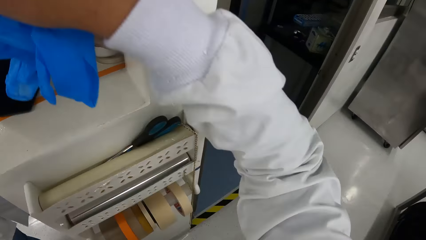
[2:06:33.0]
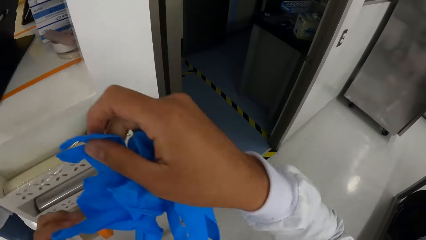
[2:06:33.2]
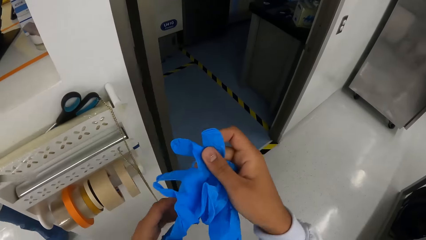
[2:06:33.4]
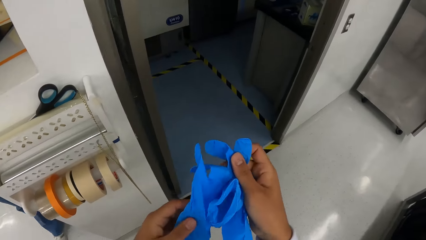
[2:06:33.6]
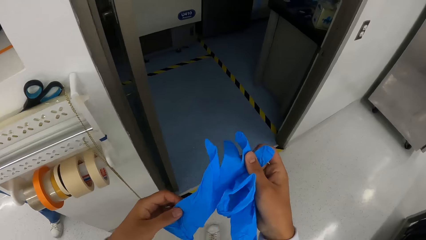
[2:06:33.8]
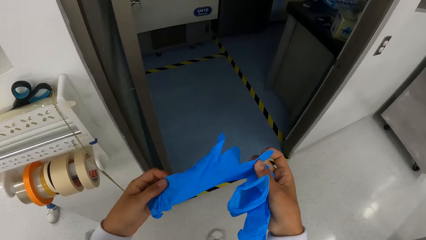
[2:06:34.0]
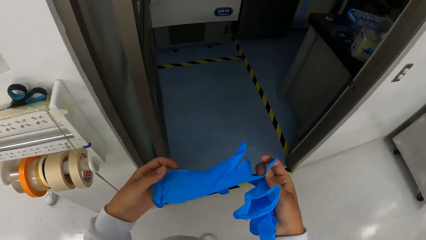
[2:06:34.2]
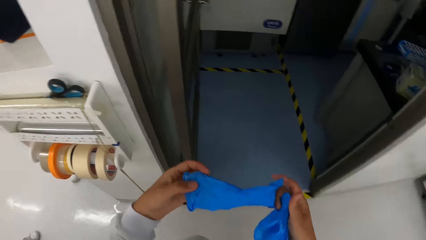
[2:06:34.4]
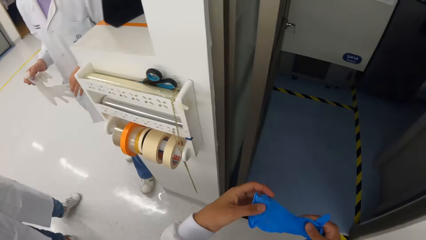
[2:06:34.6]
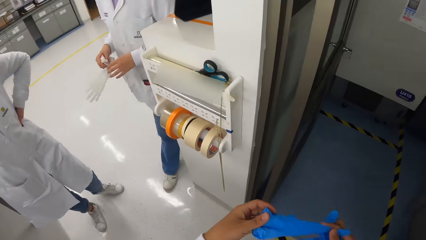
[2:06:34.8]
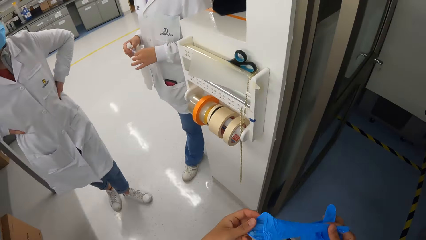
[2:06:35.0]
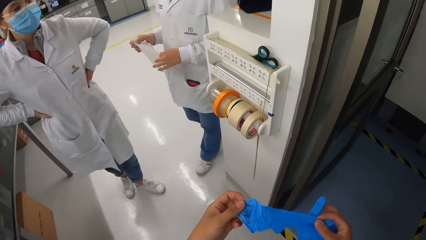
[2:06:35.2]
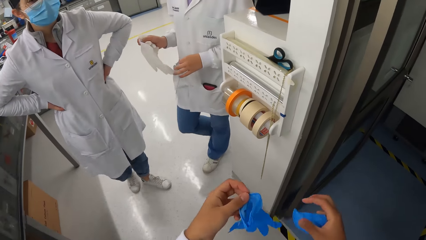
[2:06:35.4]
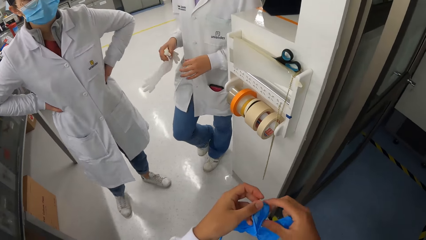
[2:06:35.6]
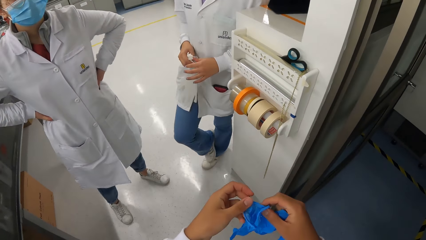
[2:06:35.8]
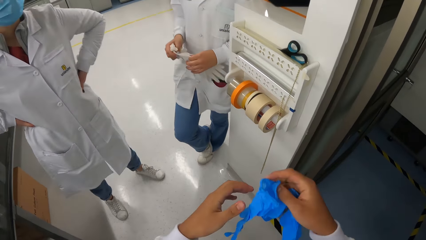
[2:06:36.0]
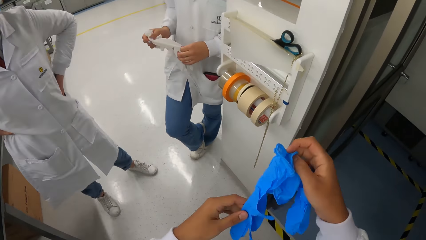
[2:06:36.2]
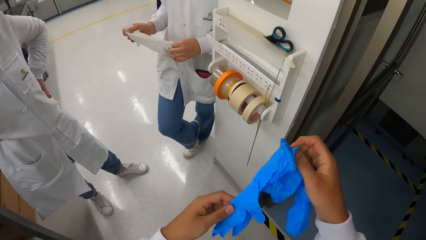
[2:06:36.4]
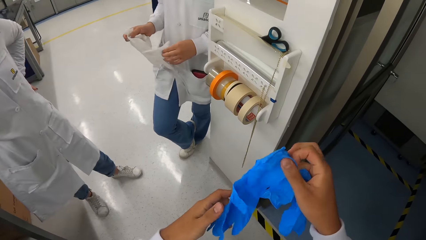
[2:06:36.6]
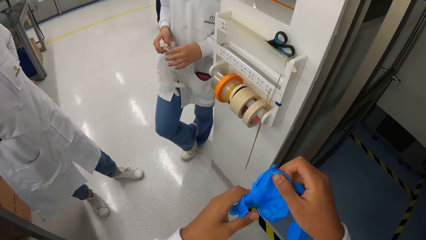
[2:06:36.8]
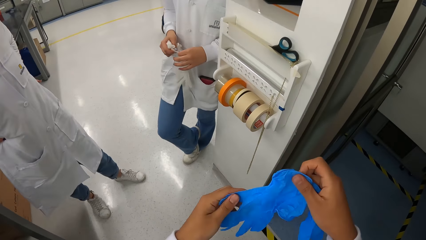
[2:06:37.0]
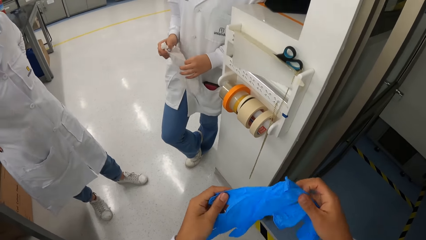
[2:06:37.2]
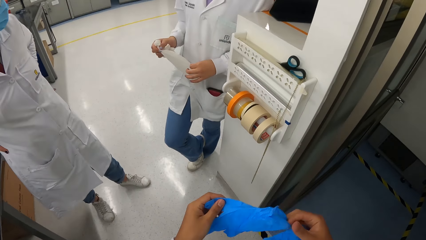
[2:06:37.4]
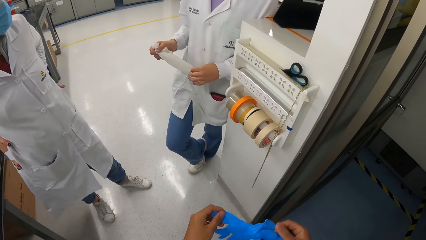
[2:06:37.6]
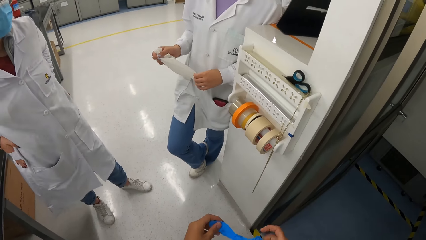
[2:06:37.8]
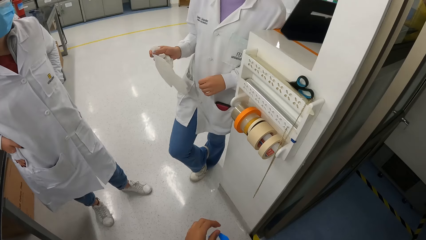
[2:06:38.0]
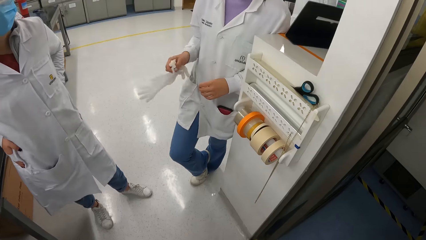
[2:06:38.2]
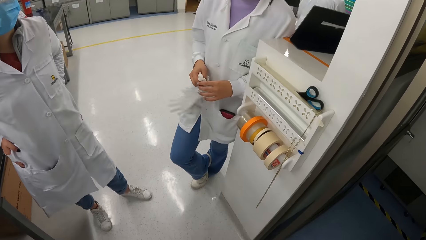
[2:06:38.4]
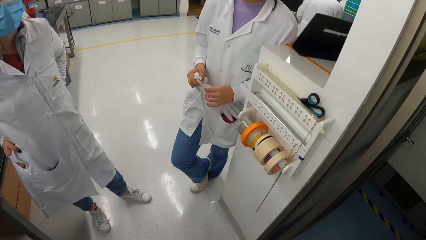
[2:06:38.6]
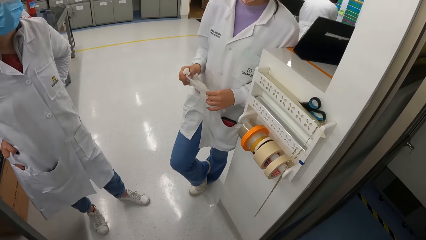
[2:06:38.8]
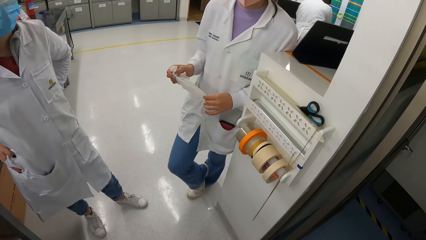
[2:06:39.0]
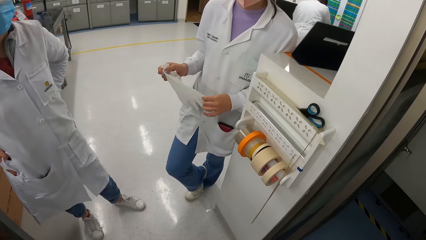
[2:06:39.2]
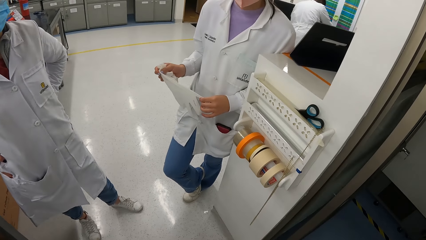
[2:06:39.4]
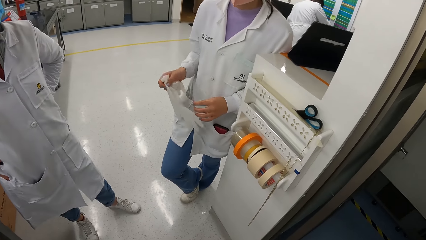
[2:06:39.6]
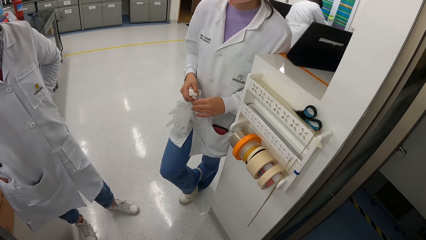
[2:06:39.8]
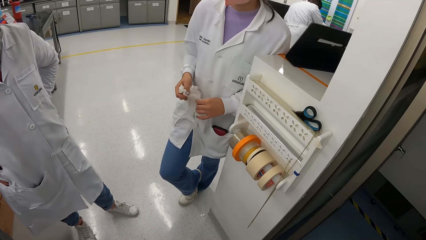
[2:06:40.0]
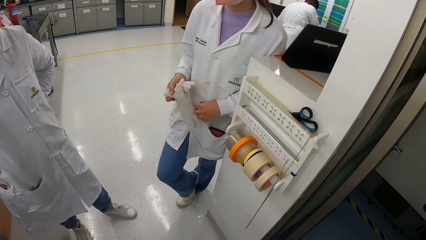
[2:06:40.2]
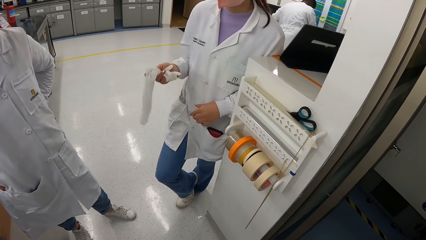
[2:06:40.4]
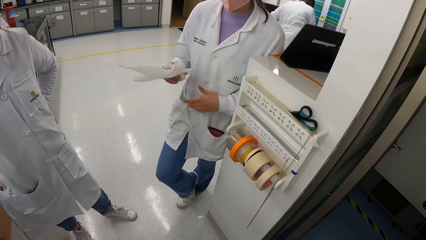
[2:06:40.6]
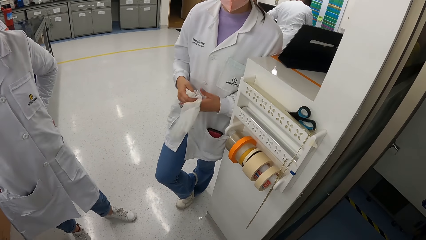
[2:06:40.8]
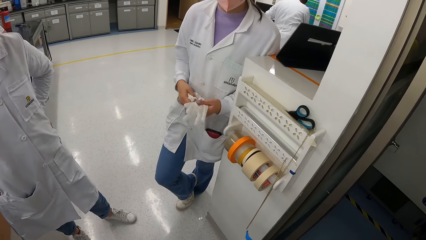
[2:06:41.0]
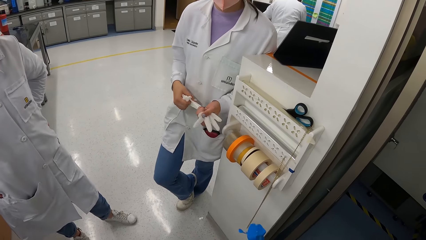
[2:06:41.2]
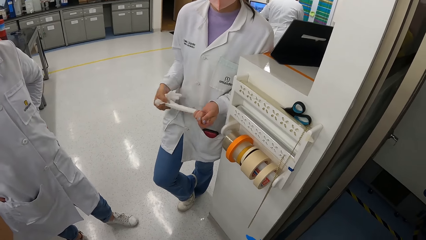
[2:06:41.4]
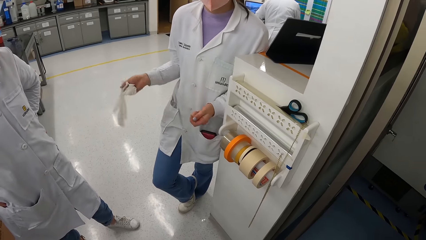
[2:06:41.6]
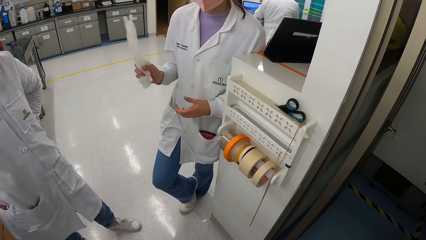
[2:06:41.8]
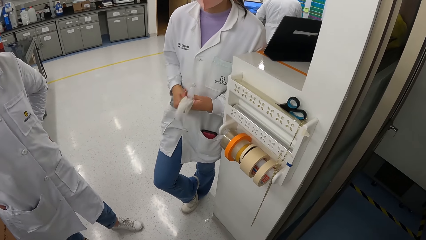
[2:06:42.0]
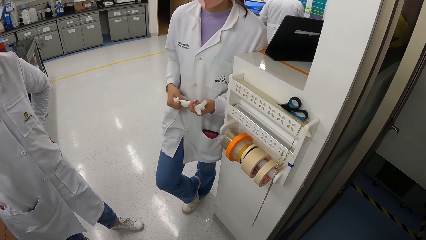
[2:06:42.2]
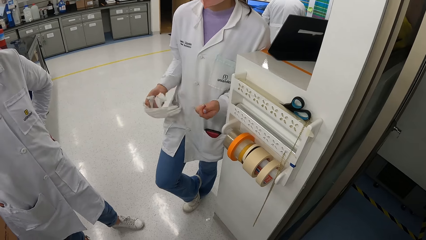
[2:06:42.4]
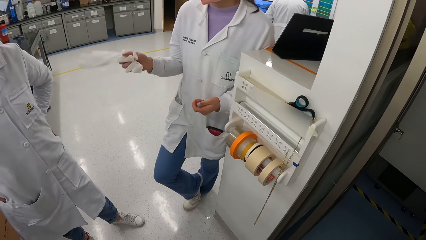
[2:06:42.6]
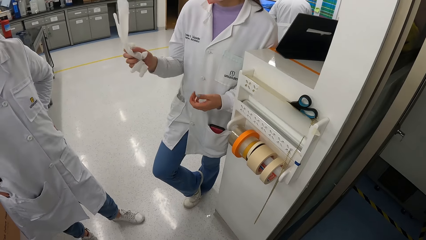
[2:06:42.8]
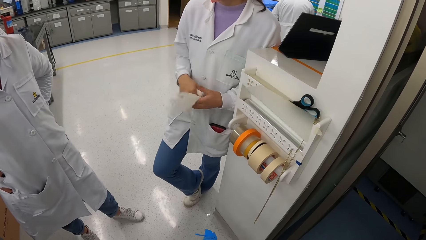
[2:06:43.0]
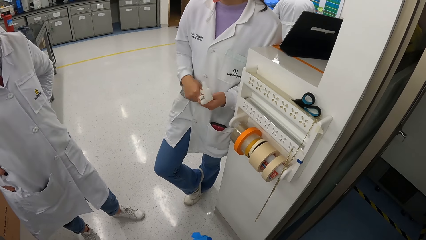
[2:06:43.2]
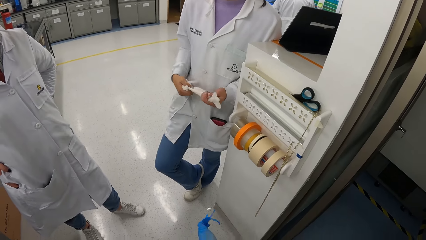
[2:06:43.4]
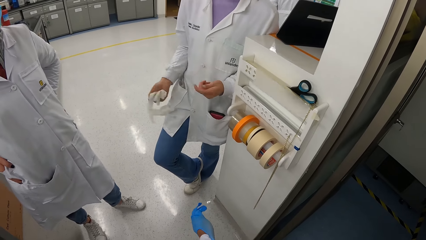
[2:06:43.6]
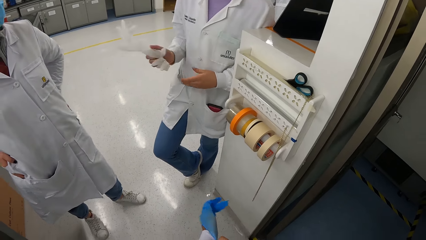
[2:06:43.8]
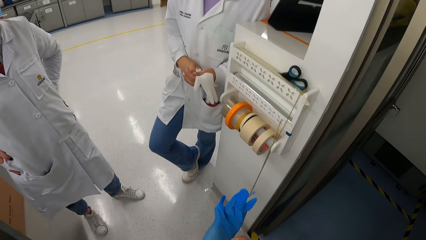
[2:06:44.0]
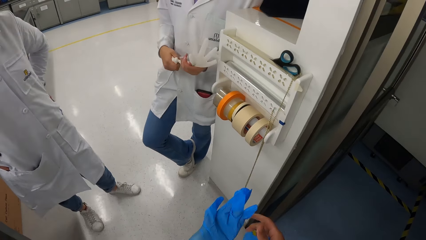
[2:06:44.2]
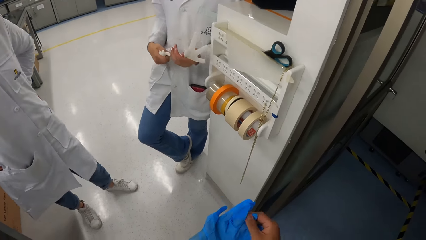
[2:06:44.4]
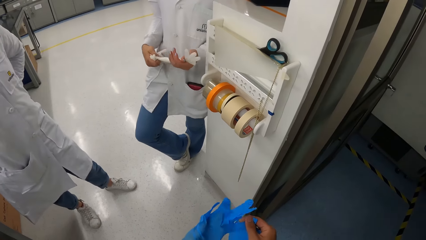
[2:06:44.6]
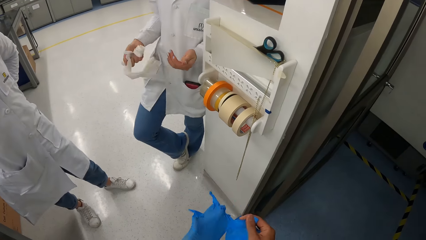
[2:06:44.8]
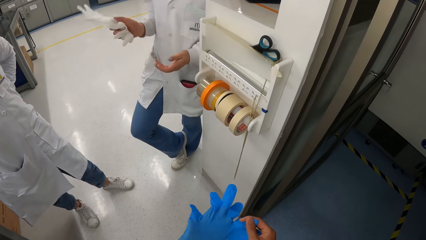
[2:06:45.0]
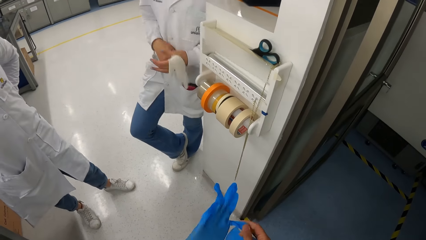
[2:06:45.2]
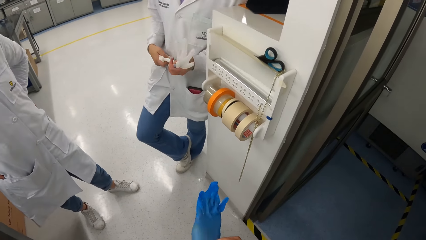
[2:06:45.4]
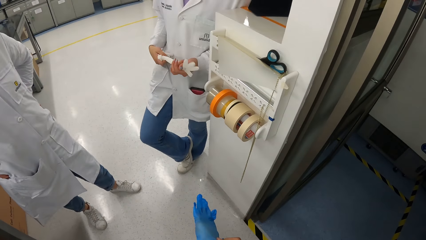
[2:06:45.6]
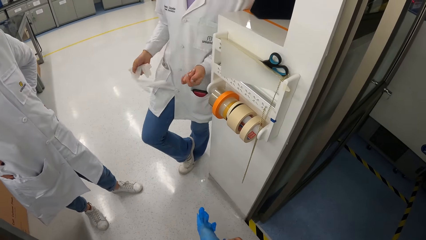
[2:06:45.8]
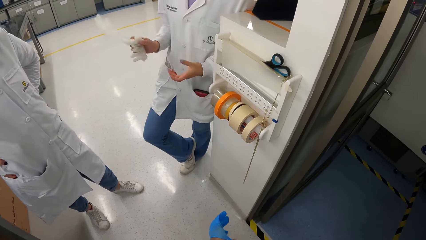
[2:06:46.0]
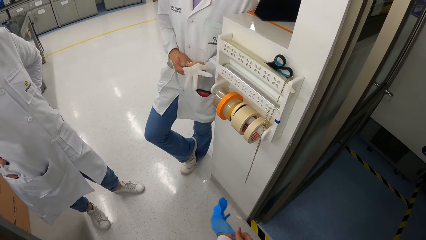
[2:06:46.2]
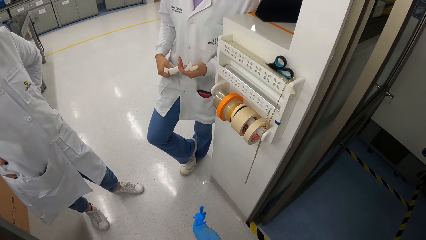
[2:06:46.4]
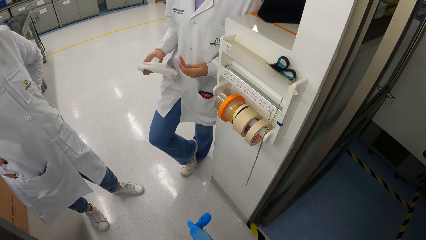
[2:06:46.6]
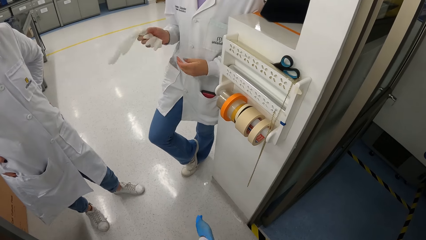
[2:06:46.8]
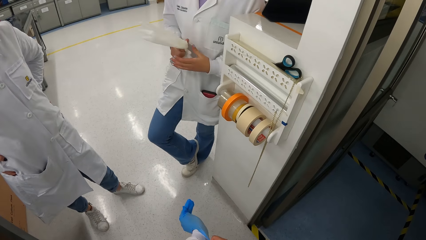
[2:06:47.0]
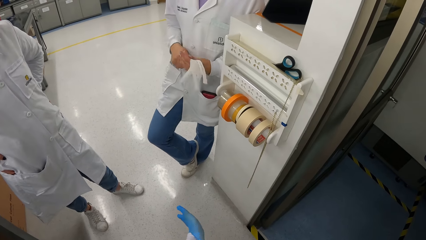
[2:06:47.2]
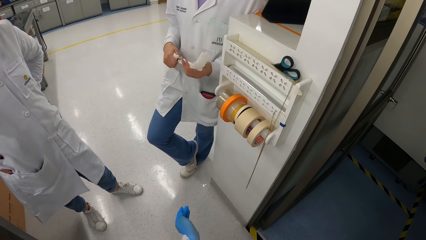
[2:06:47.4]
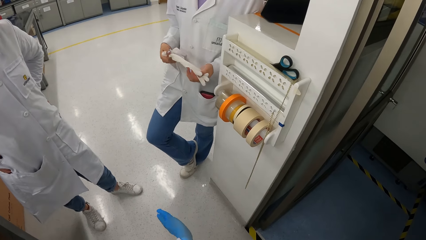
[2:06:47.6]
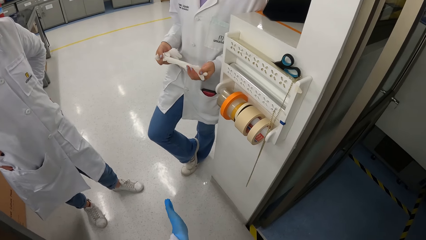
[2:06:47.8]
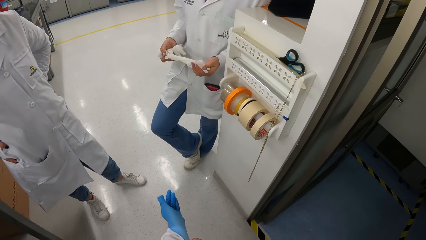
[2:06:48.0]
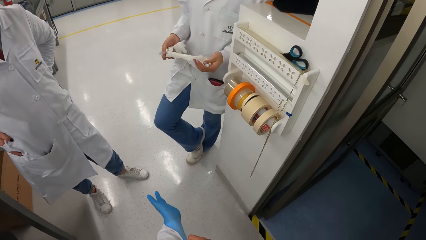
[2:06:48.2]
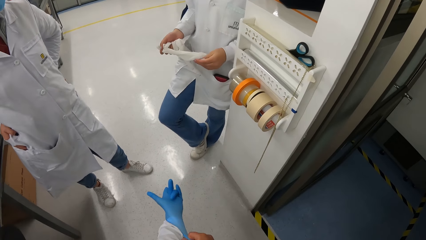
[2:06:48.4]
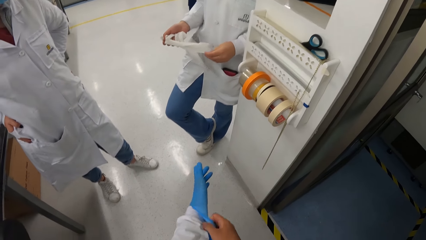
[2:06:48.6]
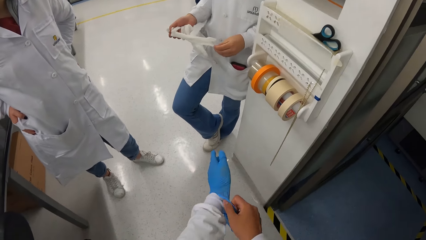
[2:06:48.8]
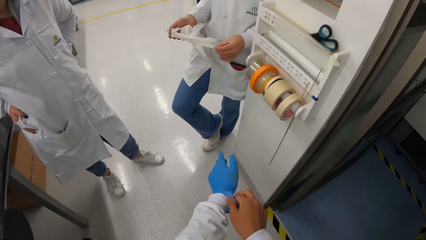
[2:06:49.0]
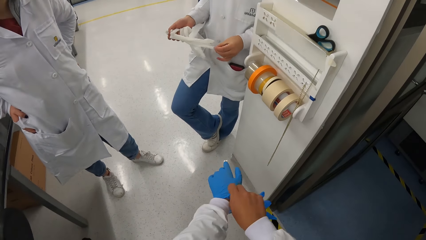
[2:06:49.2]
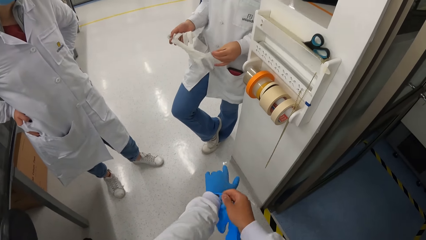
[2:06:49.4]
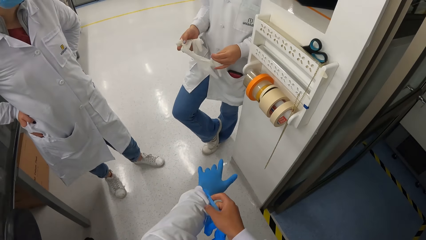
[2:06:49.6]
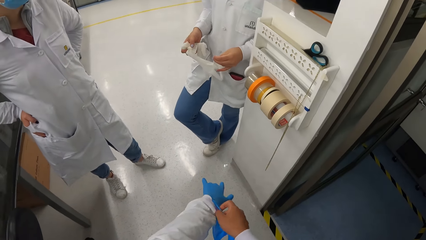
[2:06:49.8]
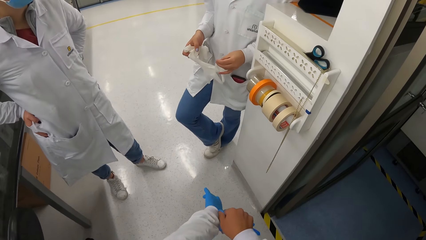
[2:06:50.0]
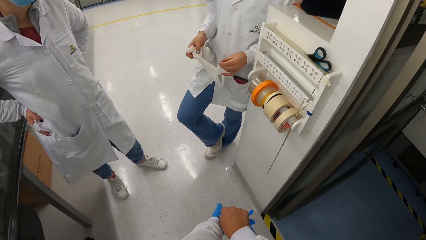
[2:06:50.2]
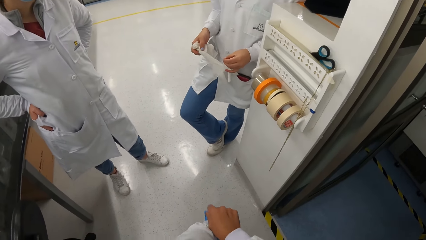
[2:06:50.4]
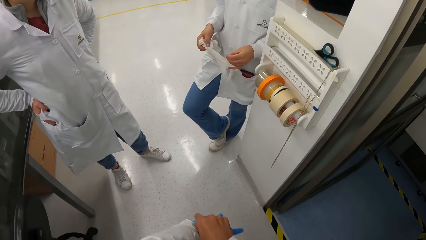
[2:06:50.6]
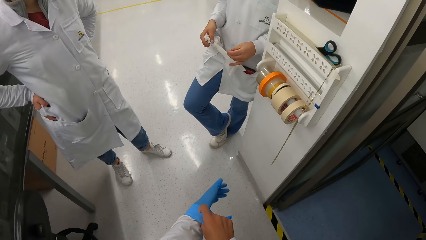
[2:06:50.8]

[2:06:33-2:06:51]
The camera wearer adjusts a glove with both hands. He holds the gloves from a box. A woman places her right leg on her left leg on the floor. A person stands beside the camera wearer. Another person adjusts a glove. Another woman adjusts papers on the table. The camera wearer wears the glove on his left hand and his left laboratory coat sleeve with his right hand.
